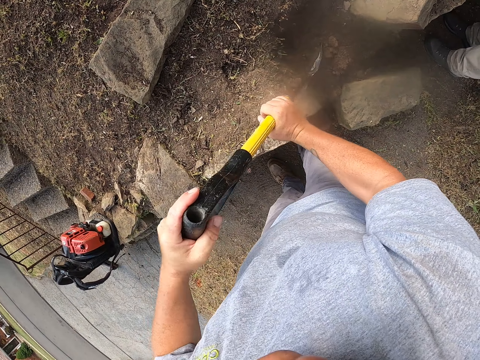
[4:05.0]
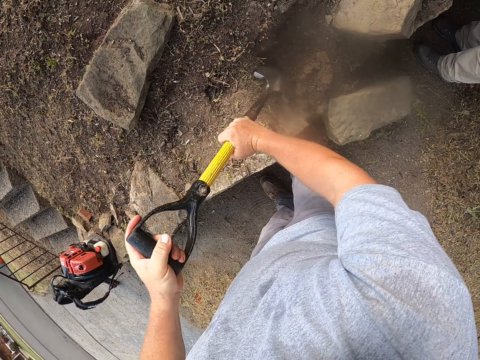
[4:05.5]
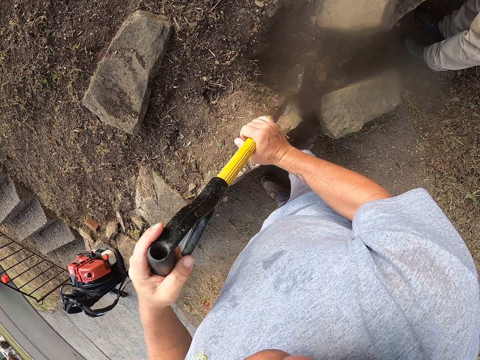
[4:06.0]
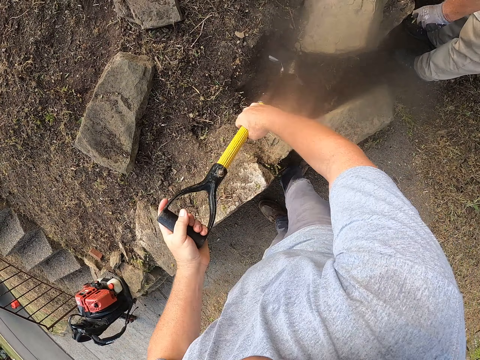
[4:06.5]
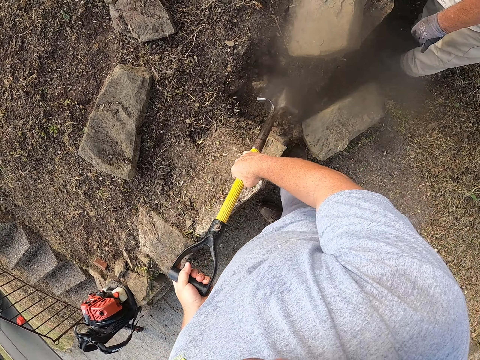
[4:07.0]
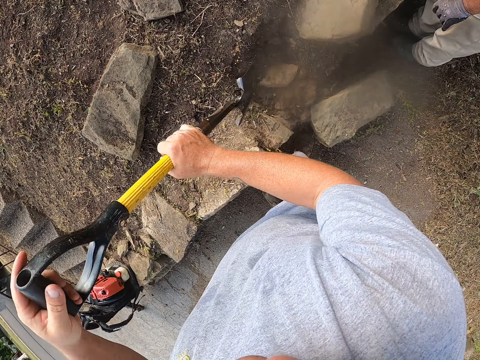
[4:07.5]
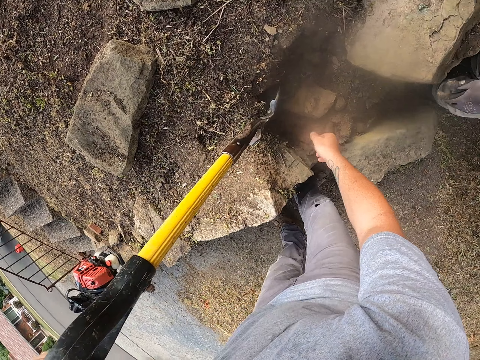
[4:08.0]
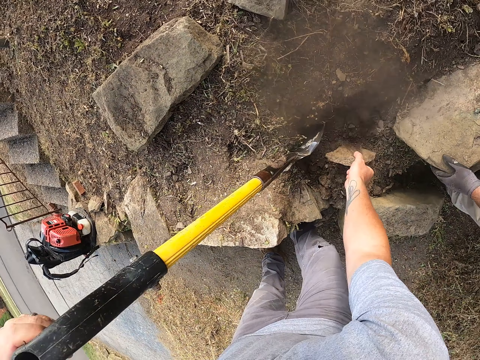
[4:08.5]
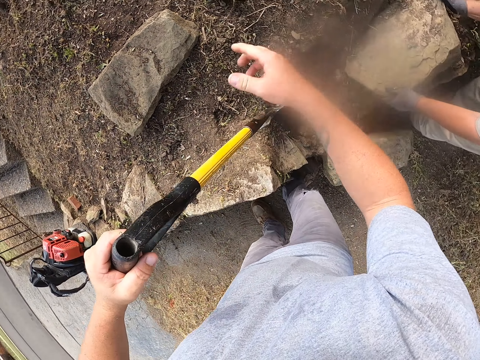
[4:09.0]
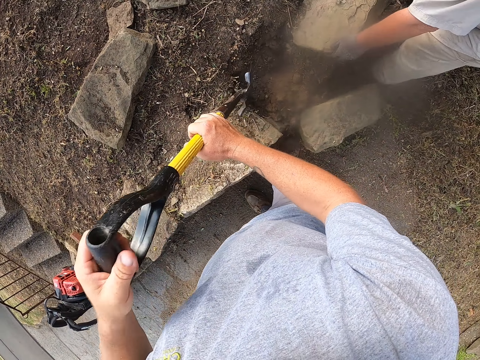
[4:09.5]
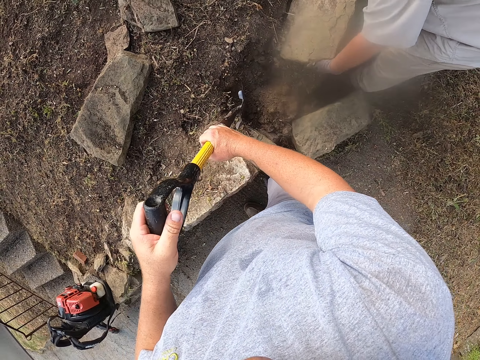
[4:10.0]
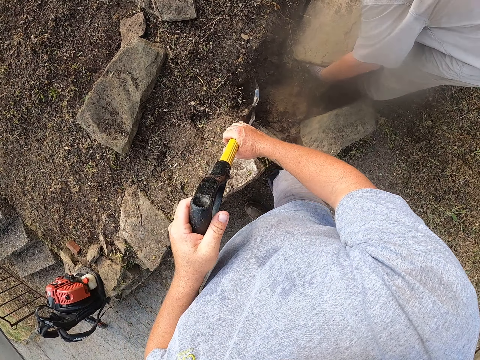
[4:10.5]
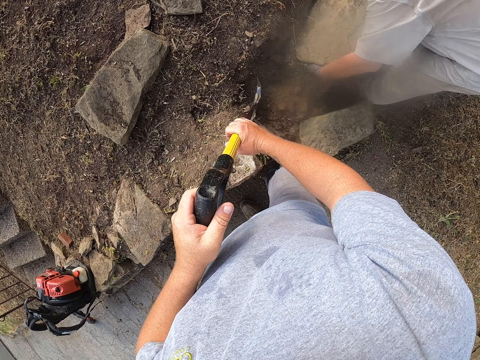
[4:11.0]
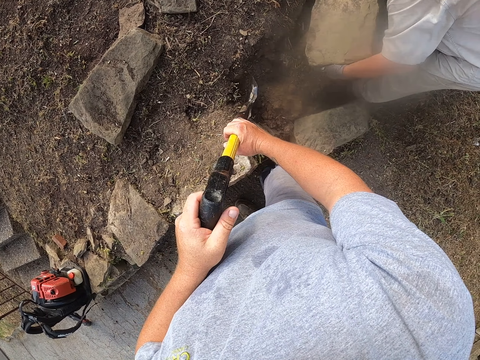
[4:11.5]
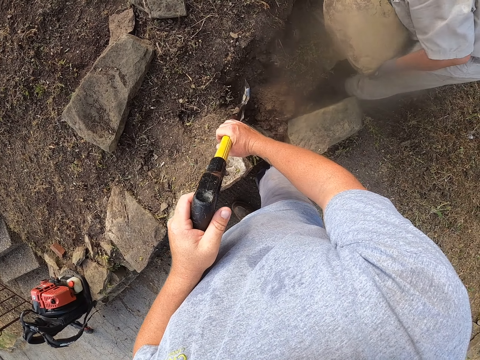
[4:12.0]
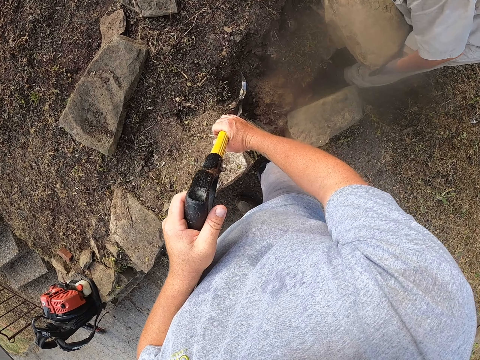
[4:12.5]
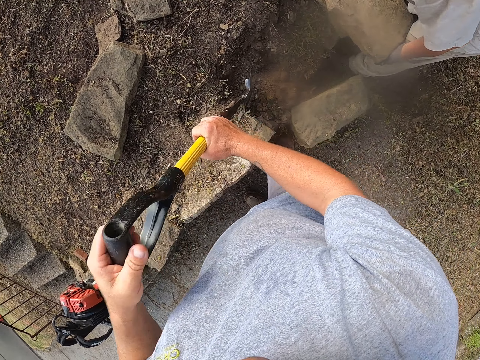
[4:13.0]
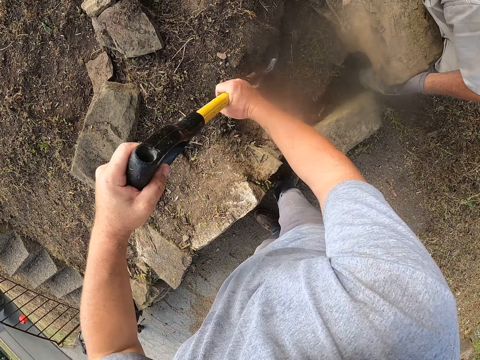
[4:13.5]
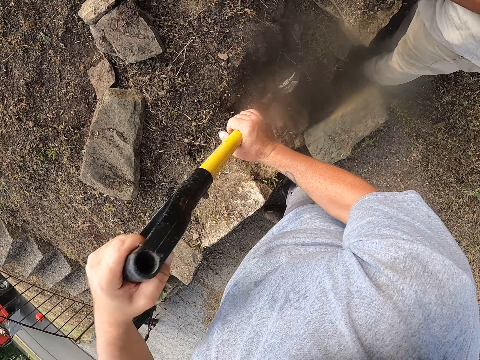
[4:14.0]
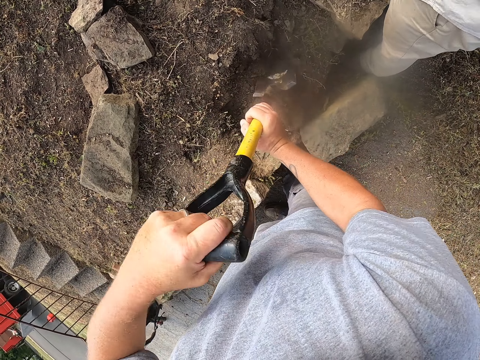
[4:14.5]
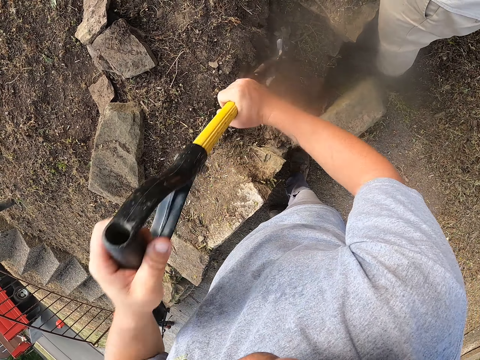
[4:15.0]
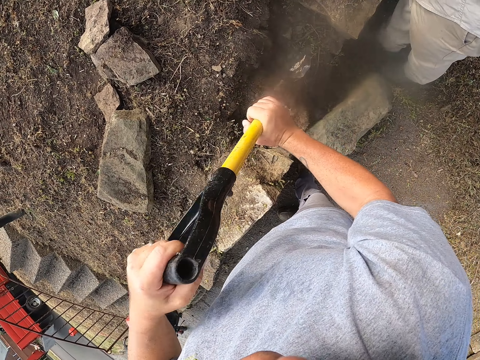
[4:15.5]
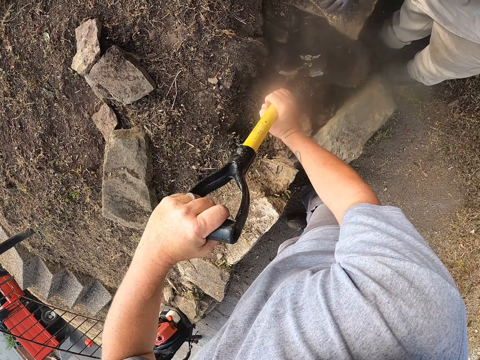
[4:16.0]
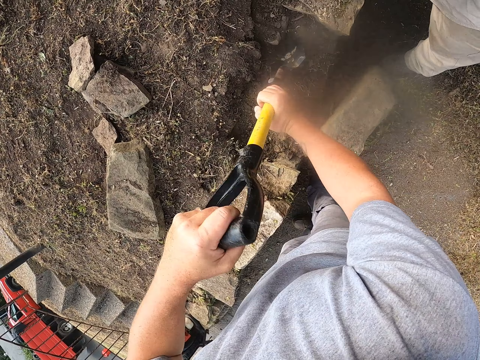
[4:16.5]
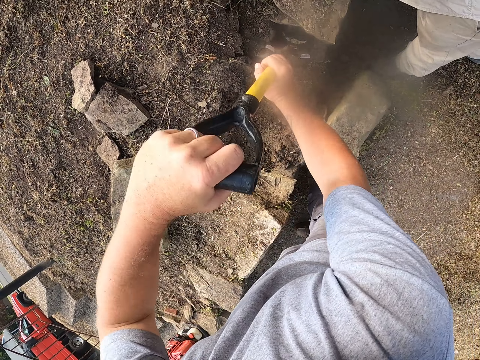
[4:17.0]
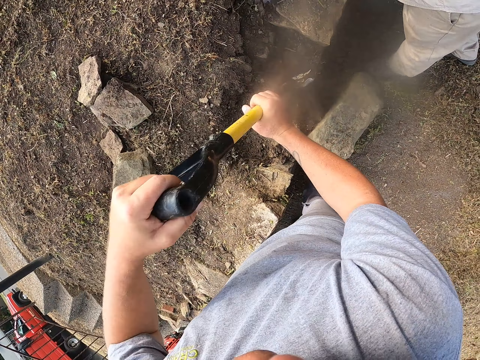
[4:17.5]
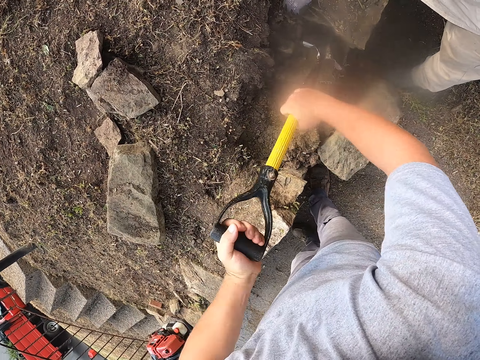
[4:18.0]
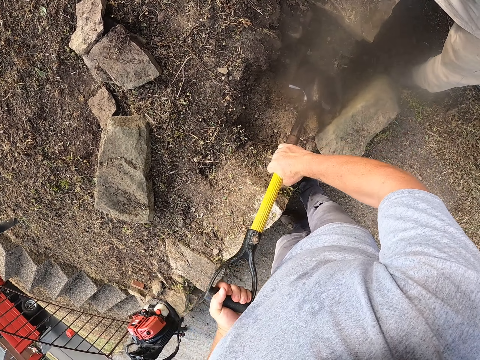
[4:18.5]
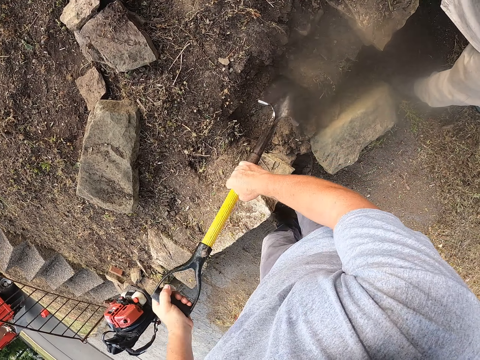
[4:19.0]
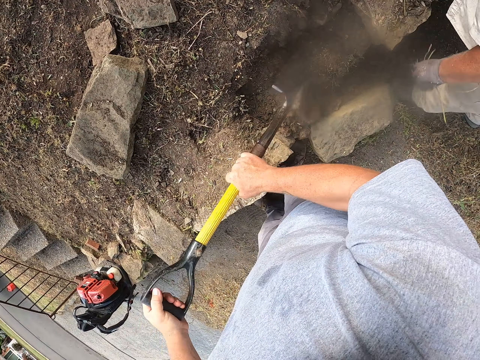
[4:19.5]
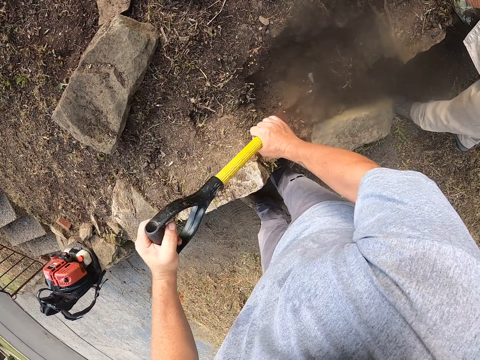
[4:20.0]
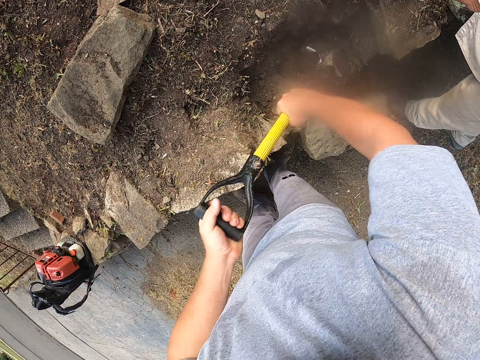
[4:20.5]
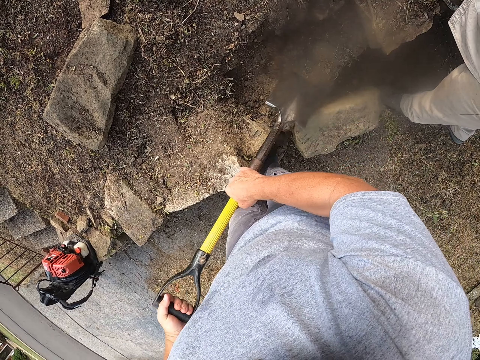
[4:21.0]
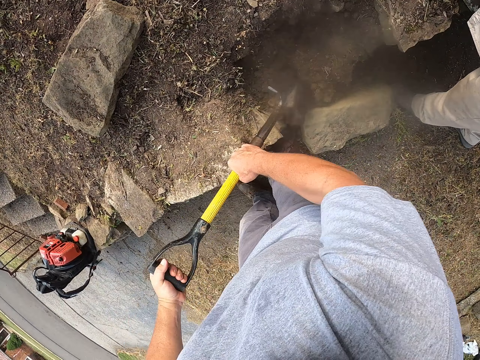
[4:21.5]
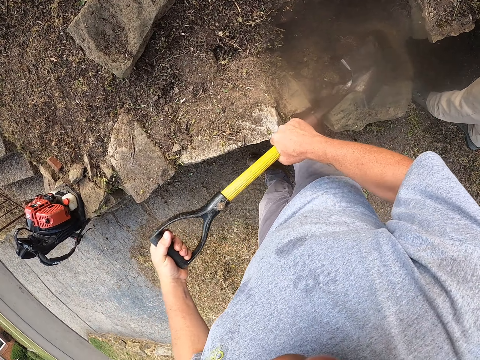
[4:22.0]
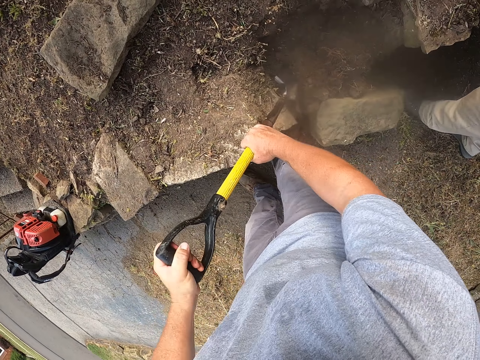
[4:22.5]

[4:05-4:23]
A man drops dust on the ground. The camera wearer picks up a stone on the ground. The man adjusts the stone on the ground and picks up the stone with both hands. The camera wearer throws the stone using the right hand. They hold the spade with both hands and adjust the spade on the ground. They dig on the ground using the spade. The man places the stone on the ground. The camera wearer digs the ground with the spade. The man gathers soil using the left hand and removes the grass. The camera wearer digs the ground with the spade. The man drops the soil using the left hand.

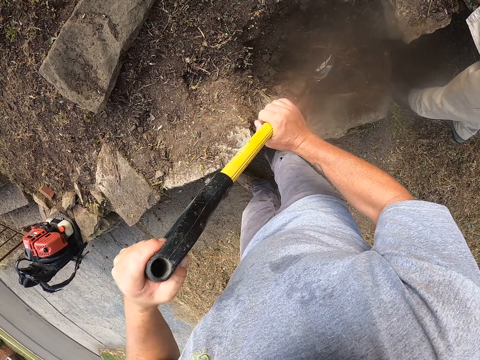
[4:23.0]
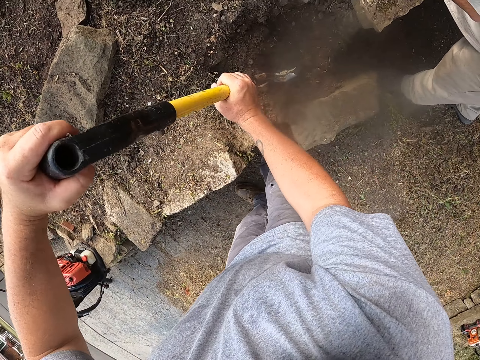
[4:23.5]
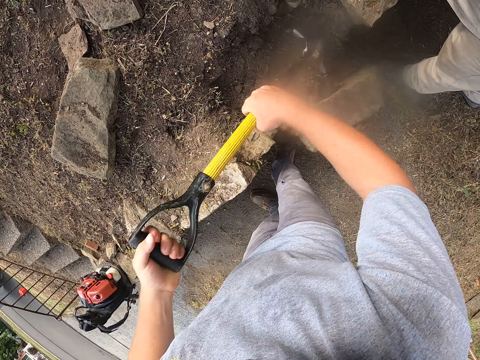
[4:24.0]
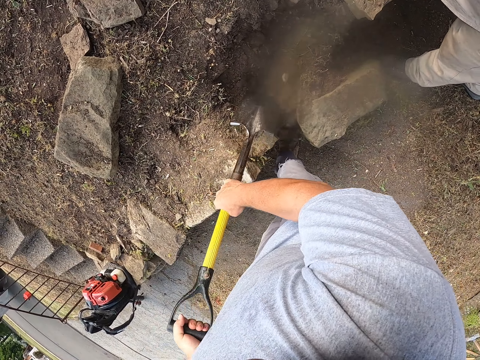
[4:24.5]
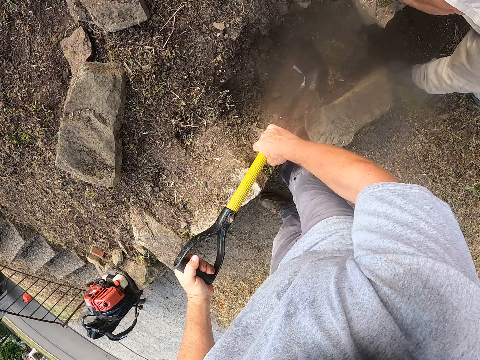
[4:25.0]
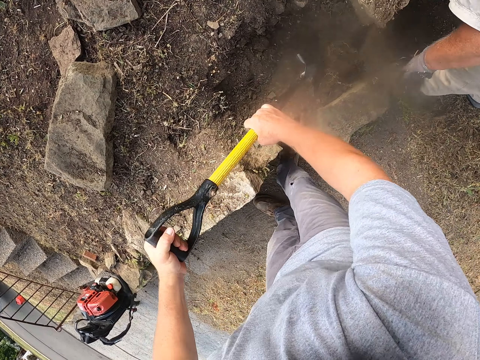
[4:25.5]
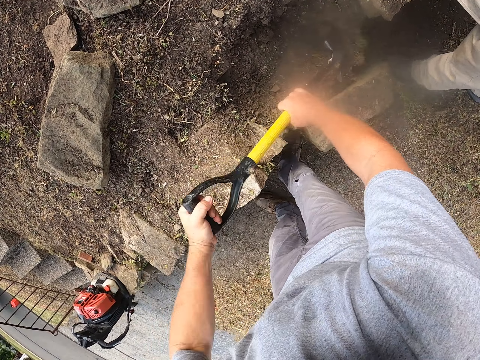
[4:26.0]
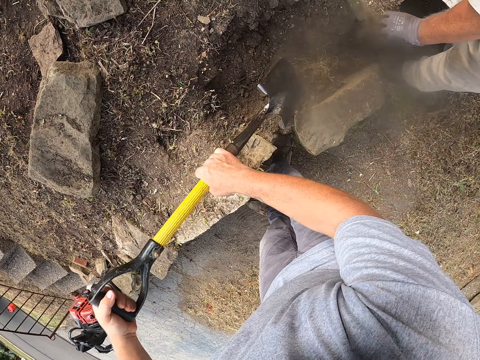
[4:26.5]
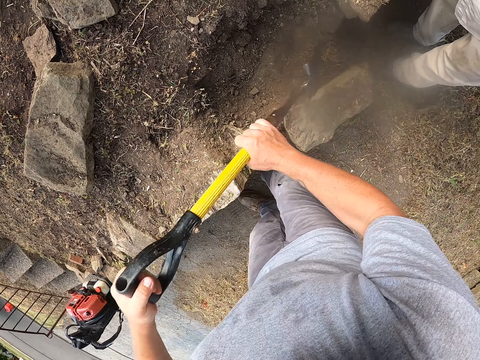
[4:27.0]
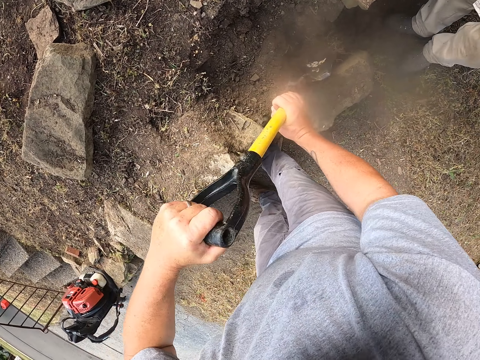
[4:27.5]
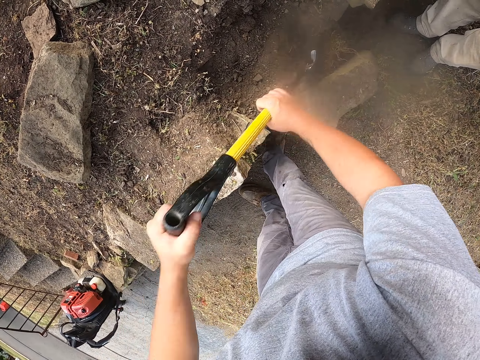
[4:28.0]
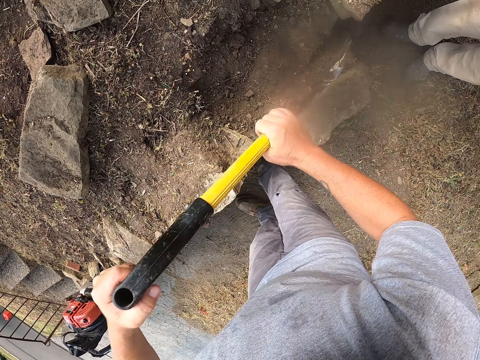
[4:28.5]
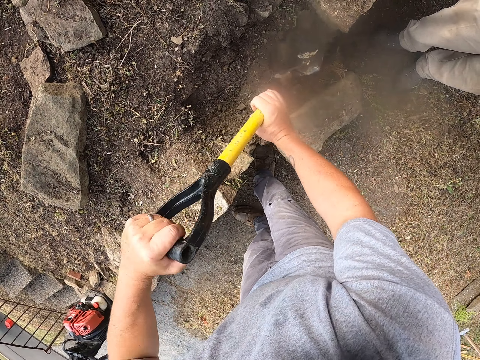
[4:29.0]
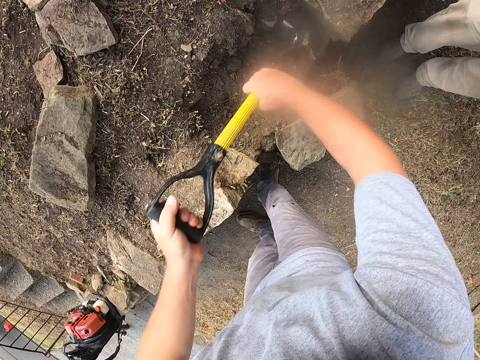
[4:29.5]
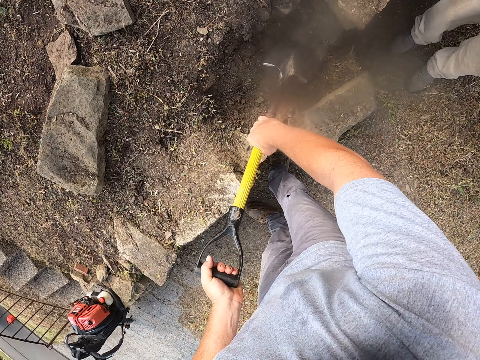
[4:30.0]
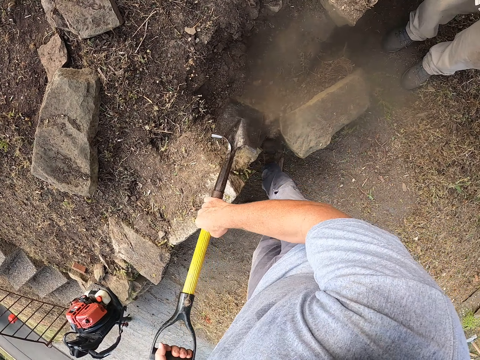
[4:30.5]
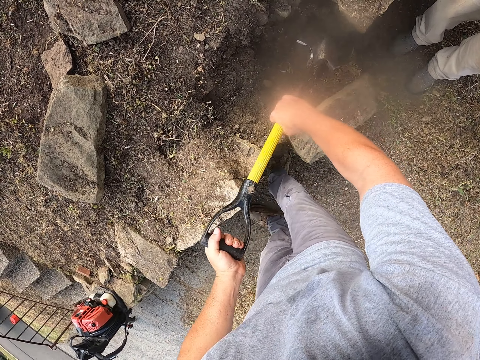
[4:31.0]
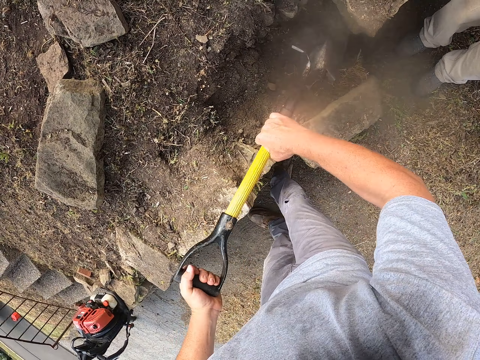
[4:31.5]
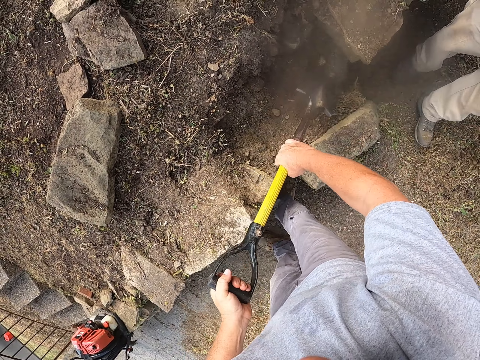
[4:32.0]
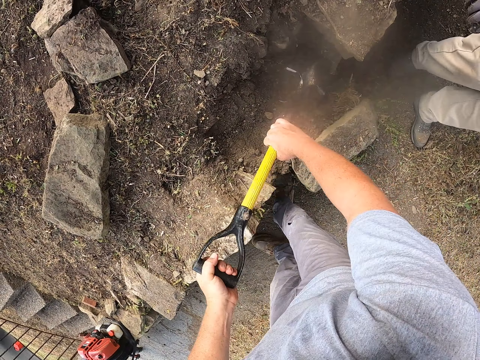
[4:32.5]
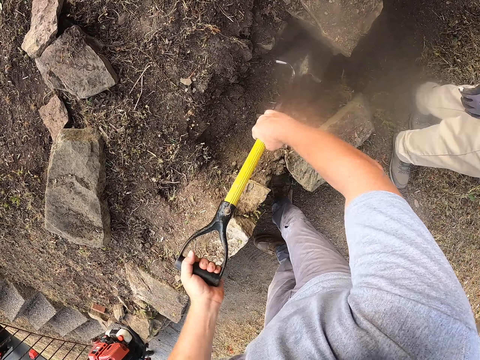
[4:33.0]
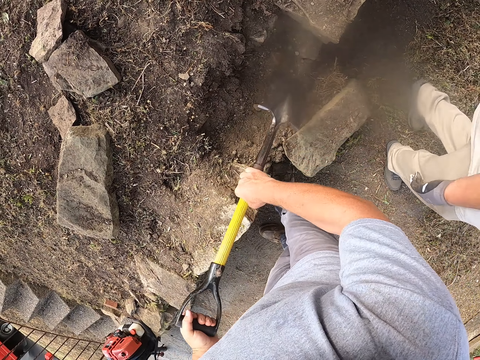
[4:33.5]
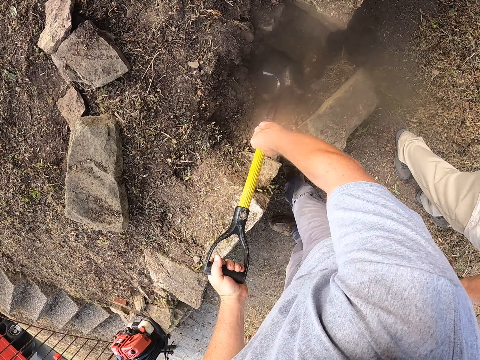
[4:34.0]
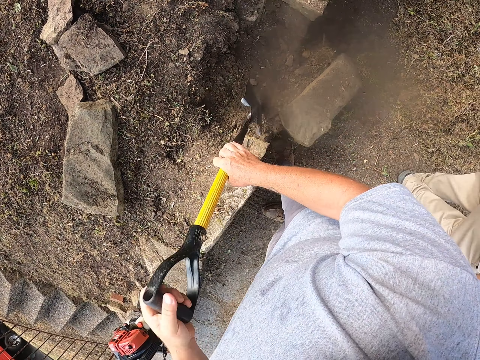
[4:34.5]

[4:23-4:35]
A man walks around the compound, on the pavement.
